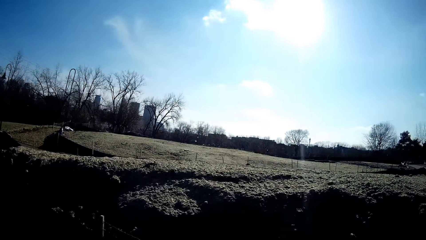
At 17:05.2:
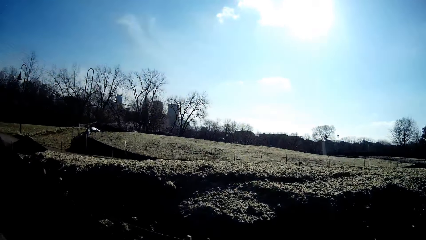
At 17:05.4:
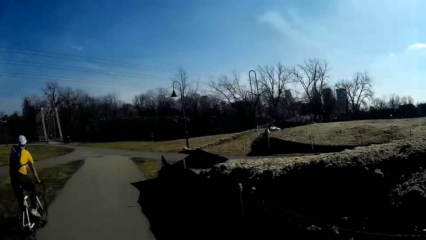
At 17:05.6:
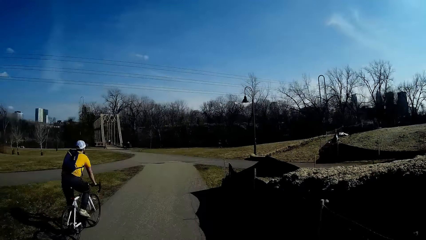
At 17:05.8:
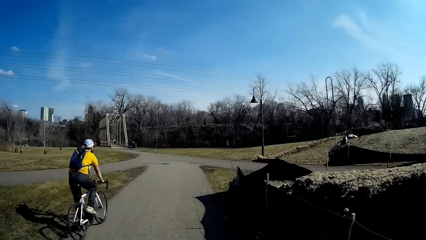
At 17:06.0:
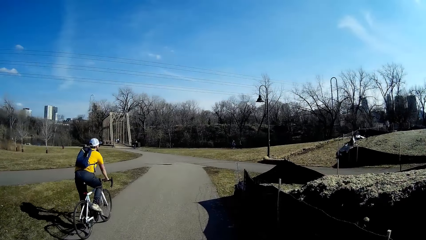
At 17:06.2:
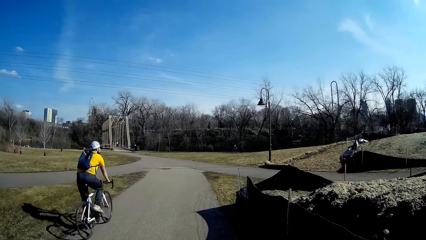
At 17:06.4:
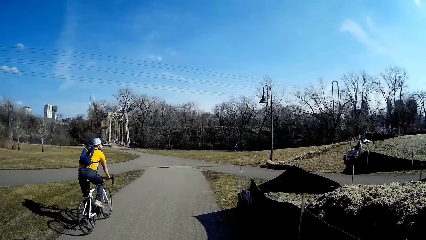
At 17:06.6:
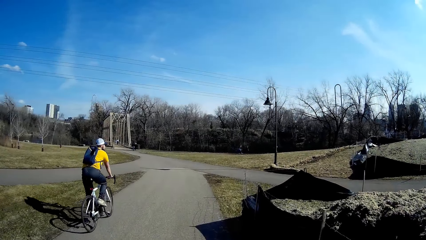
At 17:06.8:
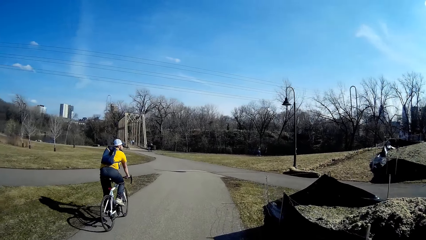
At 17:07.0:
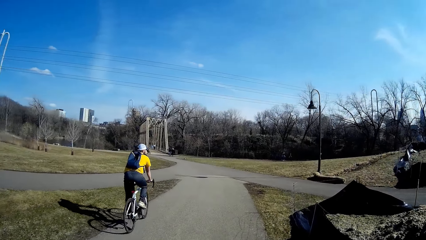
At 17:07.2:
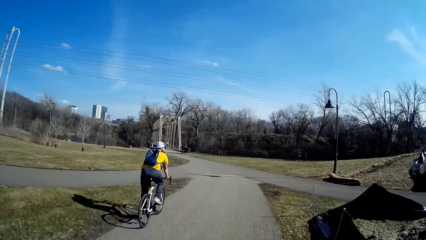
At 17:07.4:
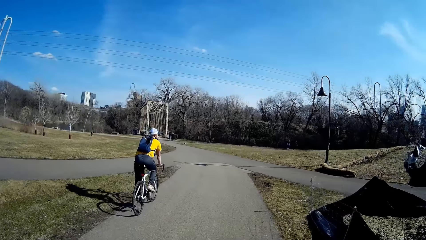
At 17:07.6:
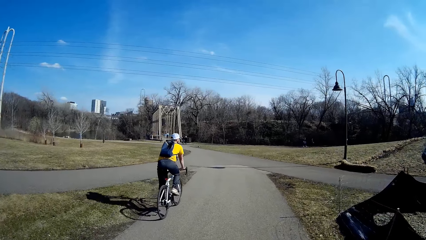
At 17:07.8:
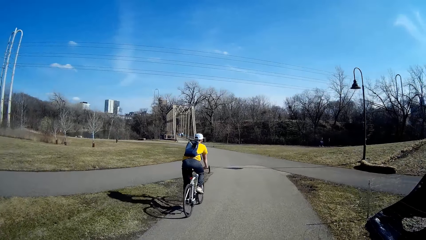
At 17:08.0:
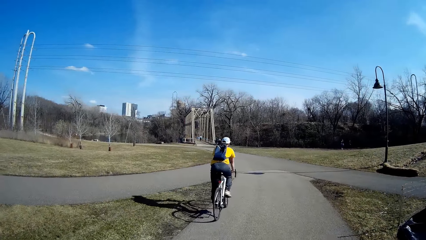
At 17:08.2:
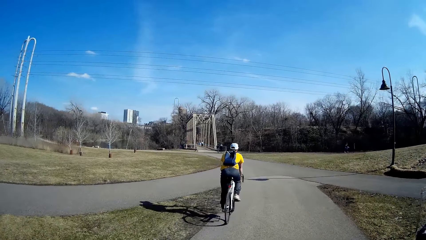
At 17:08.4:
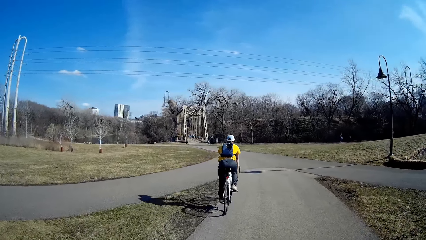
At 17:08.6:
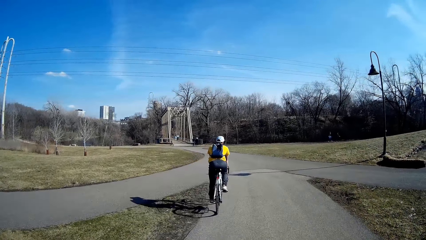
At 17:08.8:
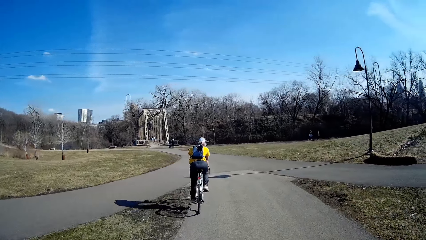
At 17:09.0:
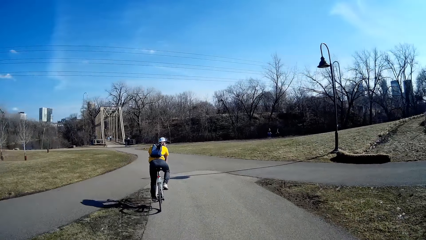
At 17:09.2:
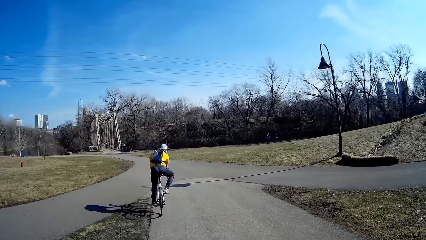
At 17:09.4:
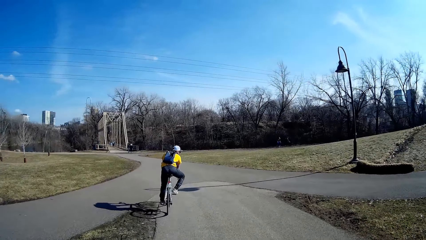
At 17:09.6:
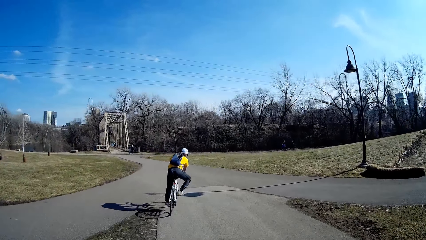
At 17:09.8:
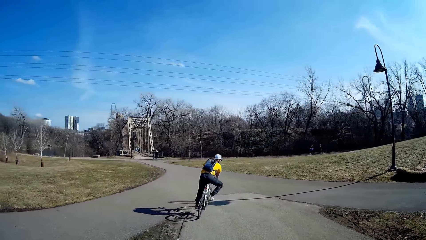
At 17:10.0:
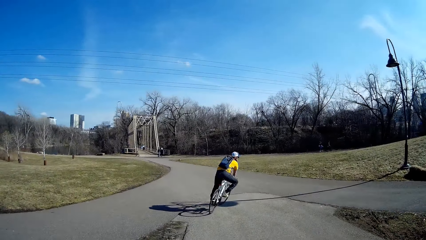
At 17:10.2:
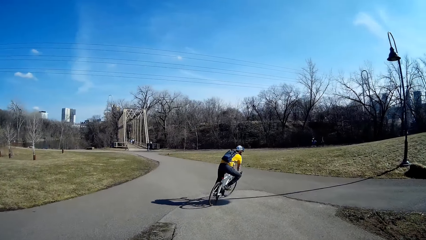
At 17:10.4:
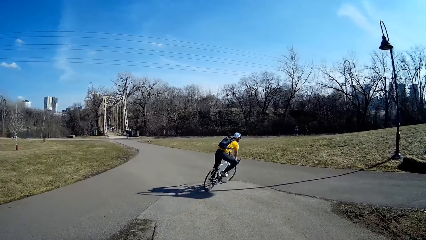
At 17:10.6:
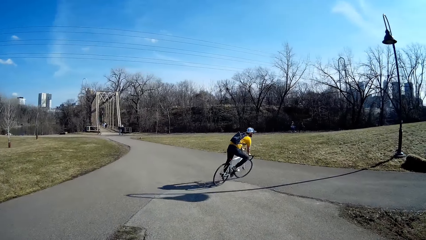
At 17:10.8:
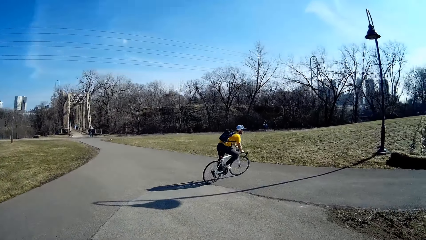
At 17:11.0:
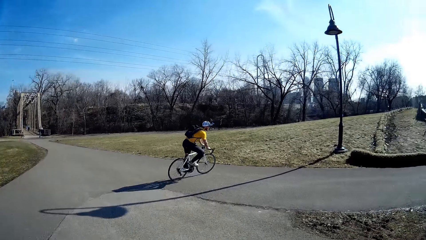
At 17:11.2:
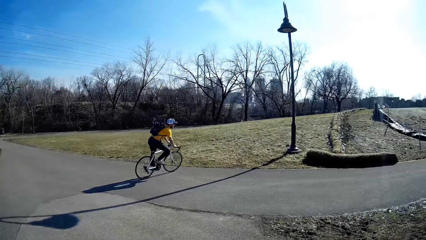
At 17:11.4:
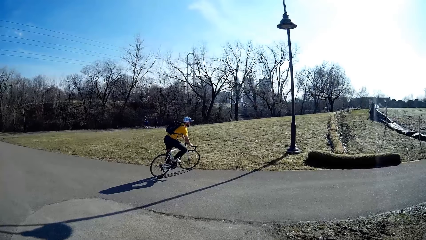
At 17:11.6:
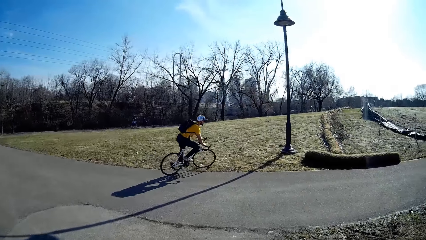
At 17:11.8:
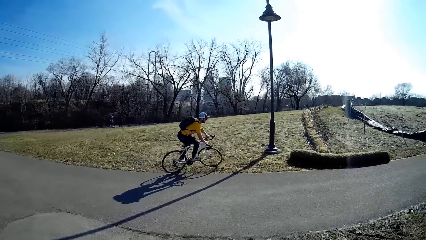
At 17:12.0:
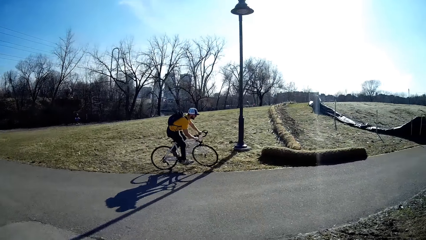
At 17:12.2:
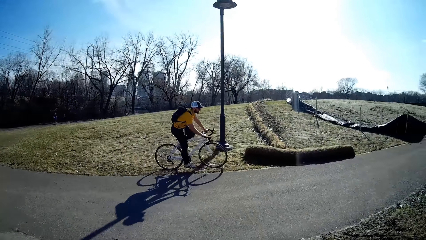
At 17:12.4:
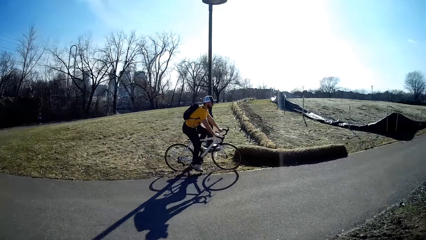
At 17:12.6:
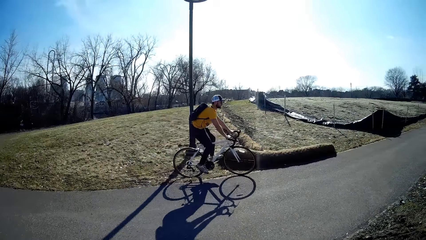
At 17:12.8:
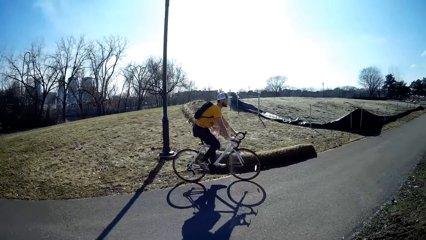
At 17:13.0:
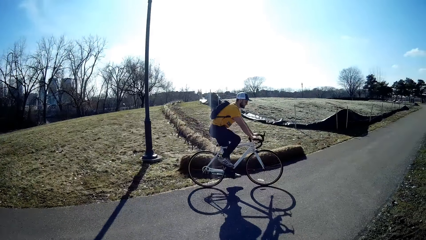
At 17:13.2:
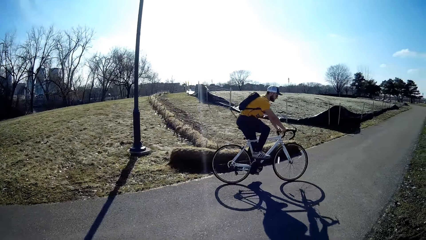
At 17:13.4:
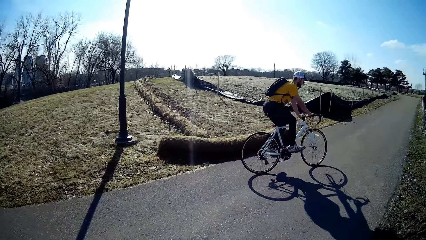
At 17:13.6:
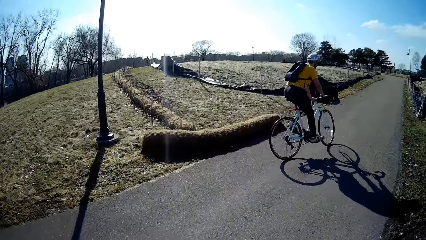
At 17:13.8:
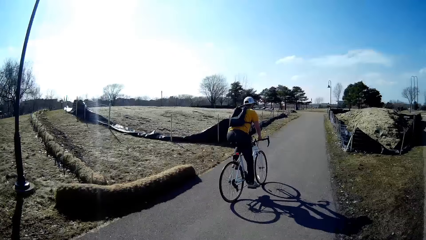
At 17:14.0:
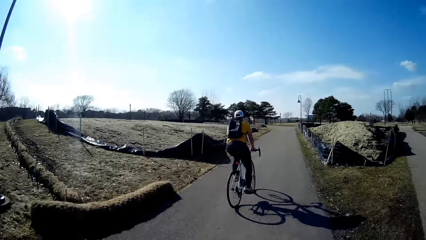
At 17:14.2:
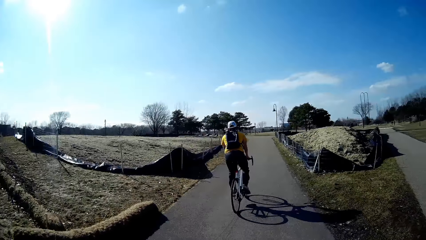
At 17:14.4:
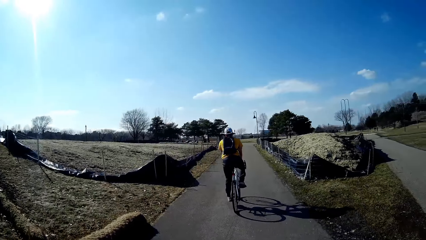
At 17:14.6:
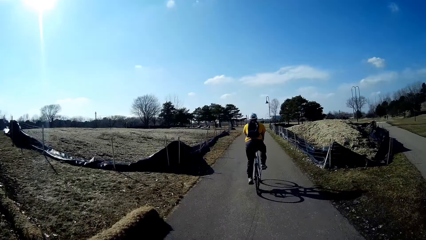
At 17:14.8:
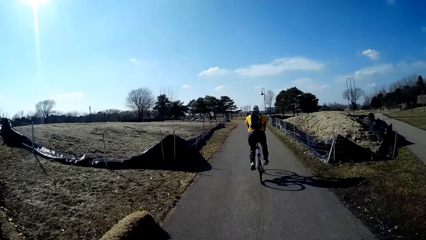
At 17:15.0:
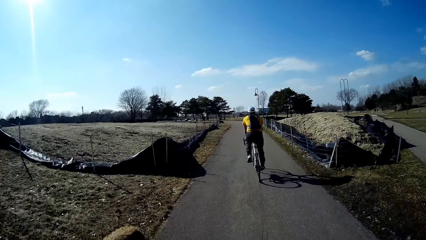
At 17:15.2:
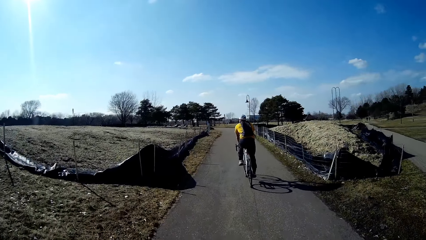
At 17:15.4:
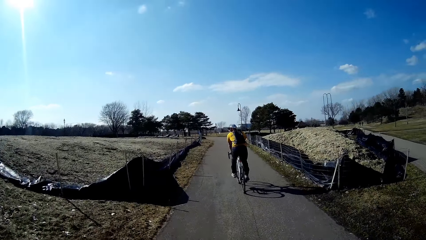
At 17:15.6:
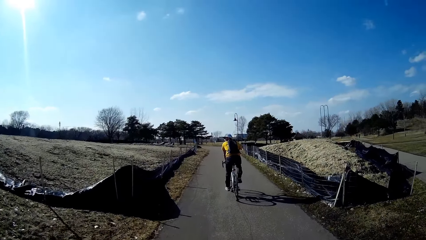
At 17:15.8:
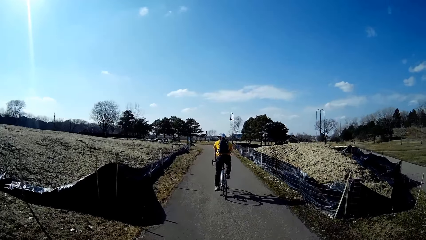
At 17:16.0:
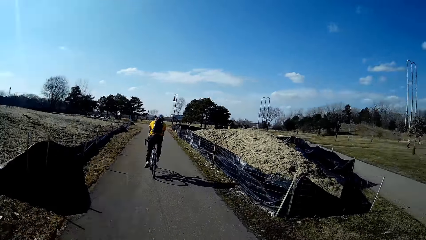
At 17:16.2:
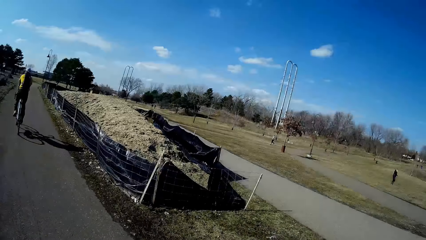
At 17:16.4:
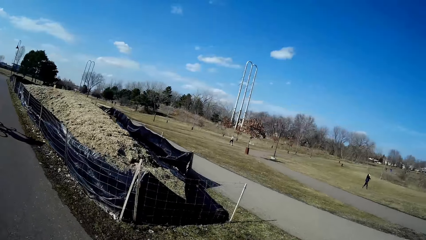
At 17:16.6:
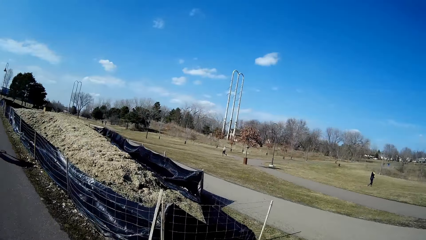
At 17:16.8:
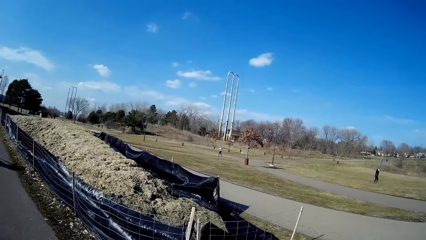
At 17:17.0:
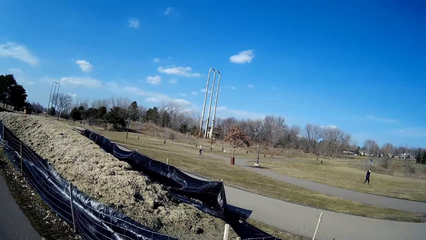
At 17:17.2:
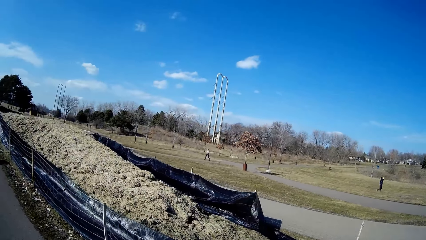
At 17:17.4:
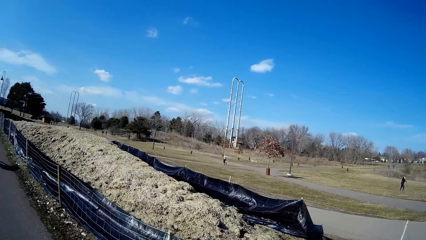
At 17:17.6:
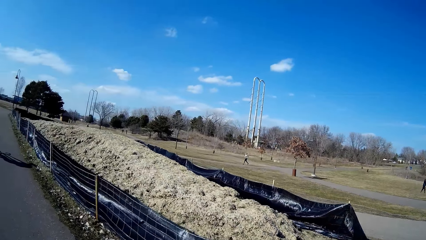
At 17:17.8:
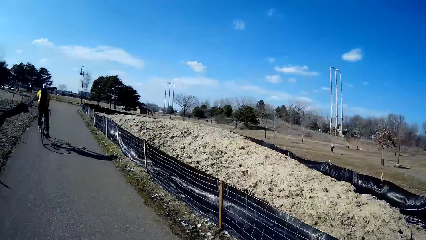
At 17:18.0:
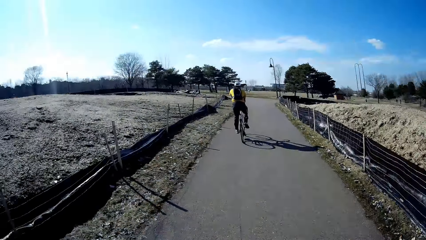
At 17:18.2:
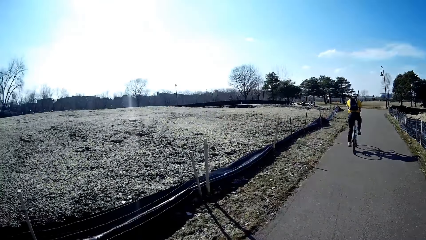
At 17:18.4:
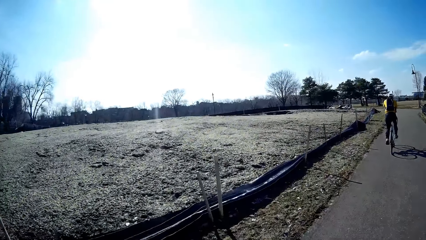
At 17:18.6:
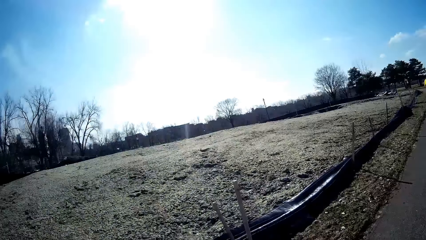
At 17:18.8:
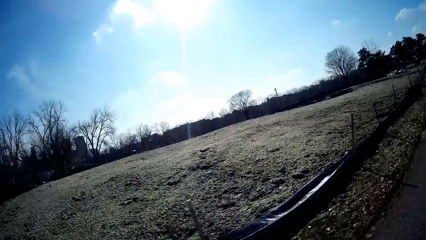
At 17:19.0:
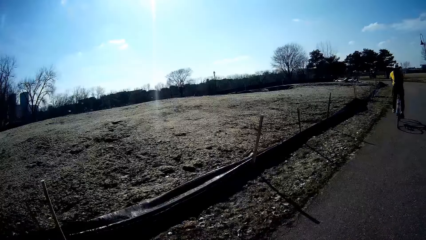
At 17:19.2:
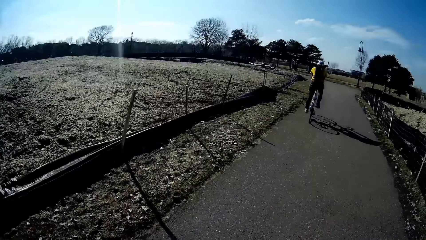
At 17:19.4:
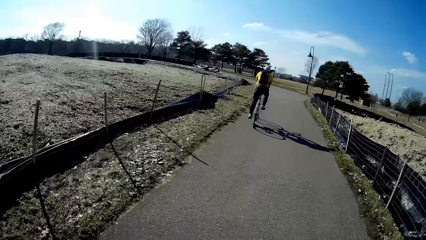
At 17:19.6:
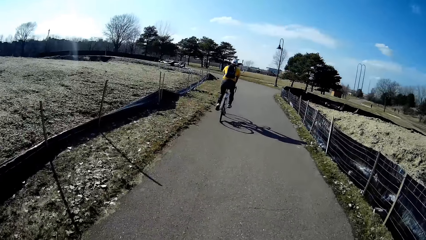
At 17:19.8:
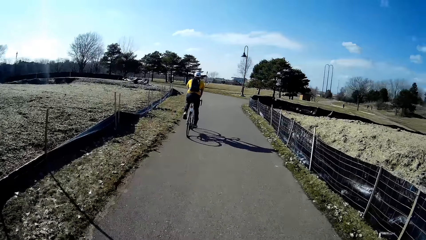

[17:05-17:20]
Someone takes a corner with the camera wearer.
